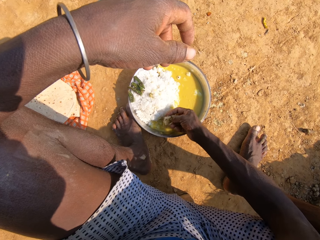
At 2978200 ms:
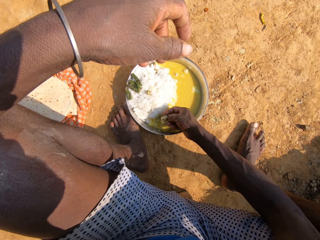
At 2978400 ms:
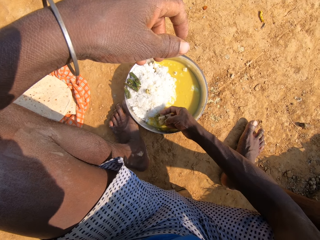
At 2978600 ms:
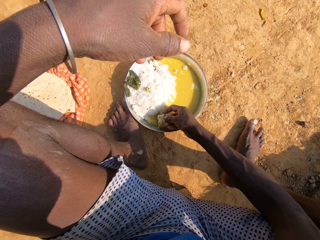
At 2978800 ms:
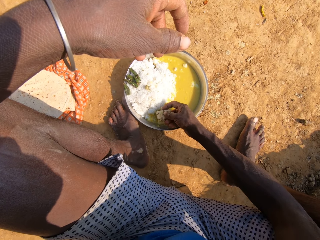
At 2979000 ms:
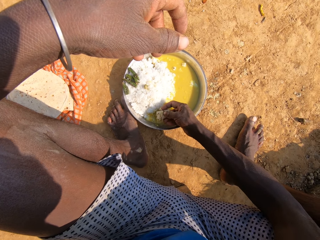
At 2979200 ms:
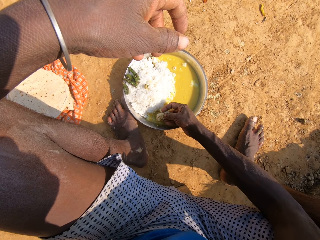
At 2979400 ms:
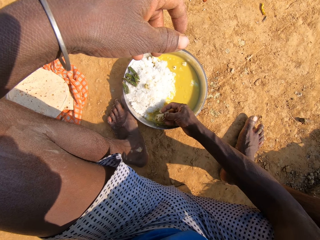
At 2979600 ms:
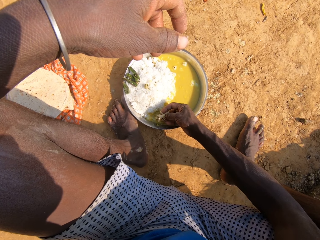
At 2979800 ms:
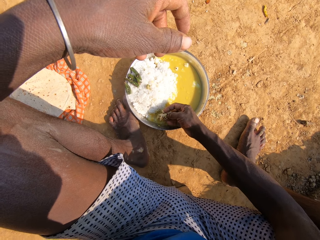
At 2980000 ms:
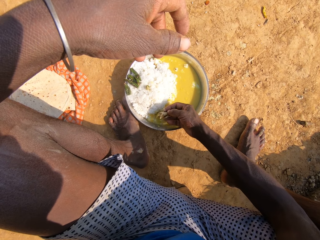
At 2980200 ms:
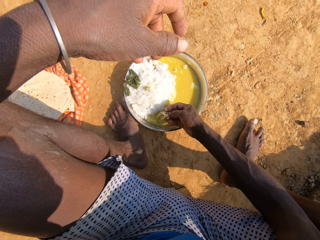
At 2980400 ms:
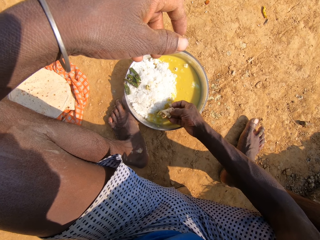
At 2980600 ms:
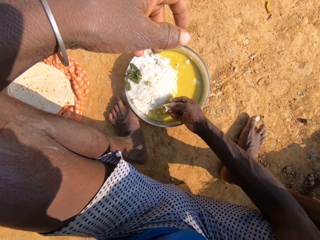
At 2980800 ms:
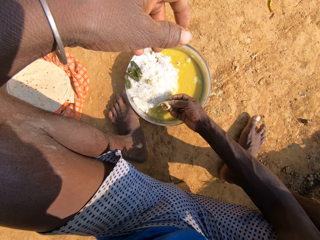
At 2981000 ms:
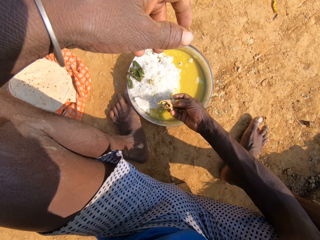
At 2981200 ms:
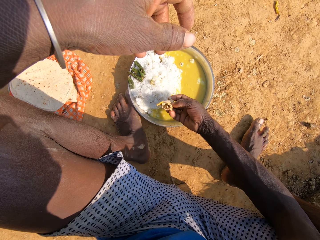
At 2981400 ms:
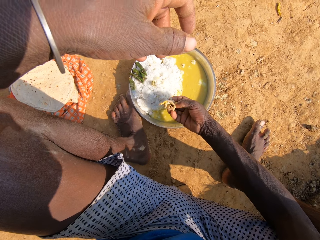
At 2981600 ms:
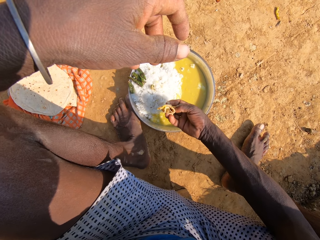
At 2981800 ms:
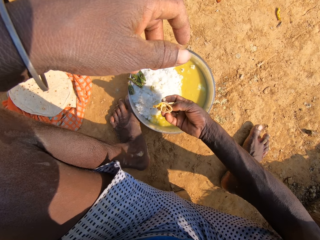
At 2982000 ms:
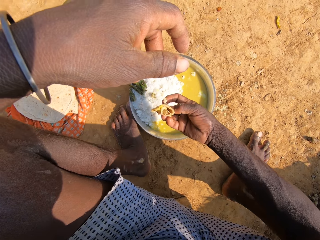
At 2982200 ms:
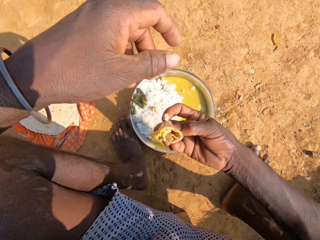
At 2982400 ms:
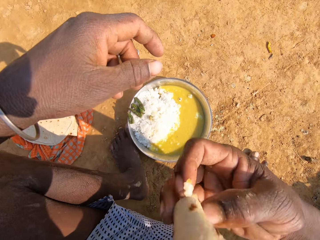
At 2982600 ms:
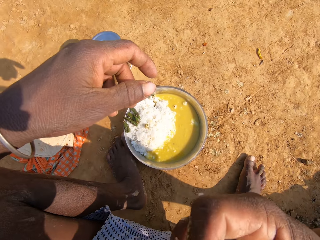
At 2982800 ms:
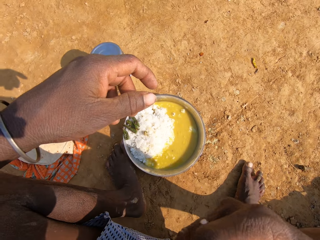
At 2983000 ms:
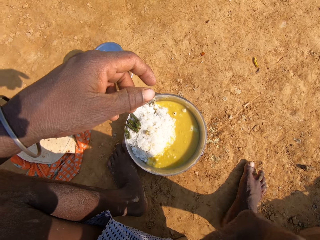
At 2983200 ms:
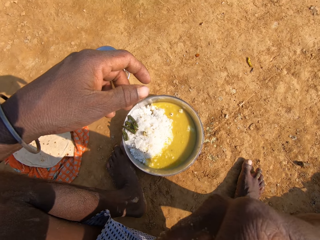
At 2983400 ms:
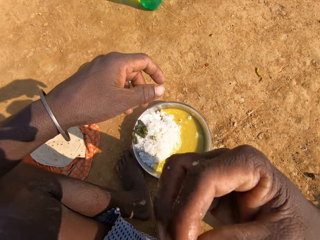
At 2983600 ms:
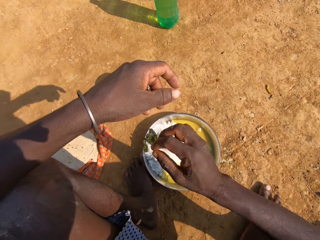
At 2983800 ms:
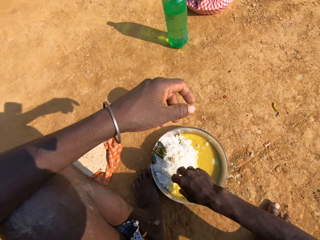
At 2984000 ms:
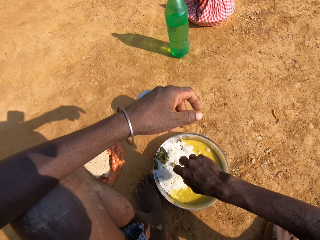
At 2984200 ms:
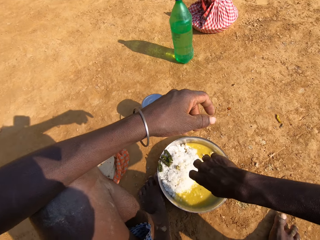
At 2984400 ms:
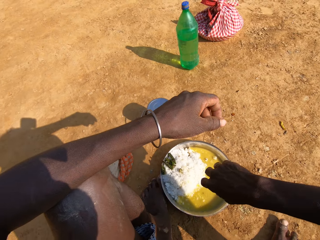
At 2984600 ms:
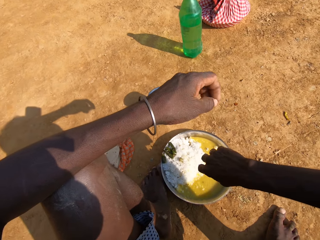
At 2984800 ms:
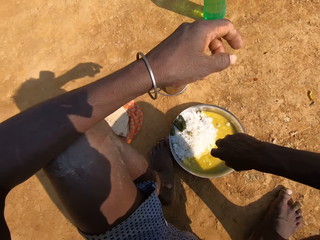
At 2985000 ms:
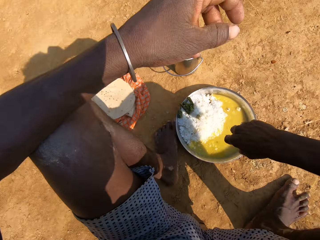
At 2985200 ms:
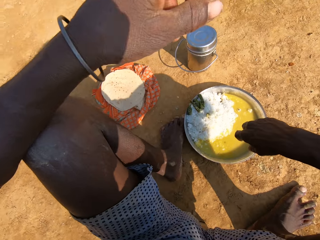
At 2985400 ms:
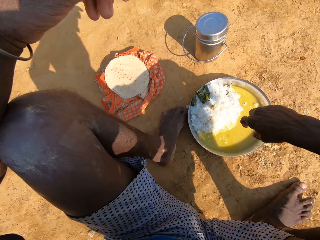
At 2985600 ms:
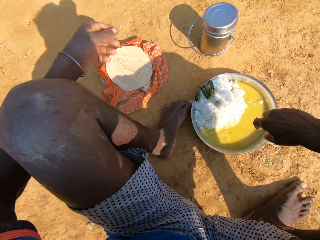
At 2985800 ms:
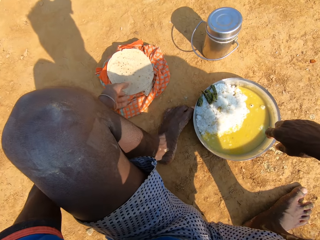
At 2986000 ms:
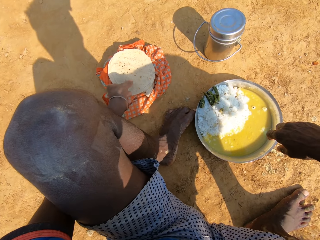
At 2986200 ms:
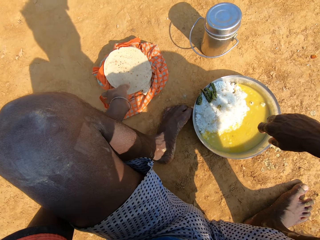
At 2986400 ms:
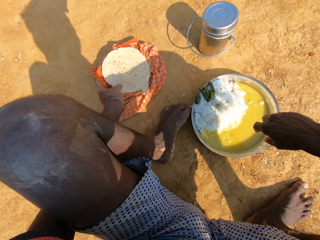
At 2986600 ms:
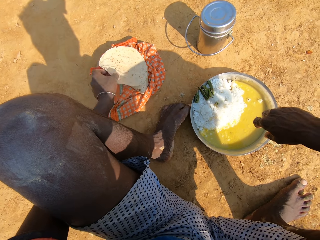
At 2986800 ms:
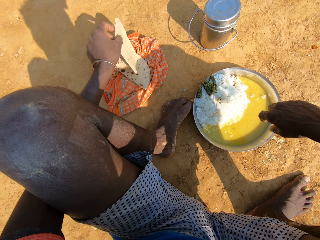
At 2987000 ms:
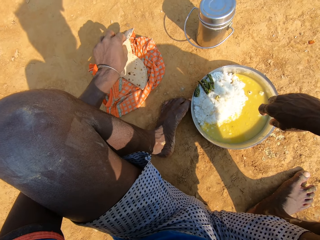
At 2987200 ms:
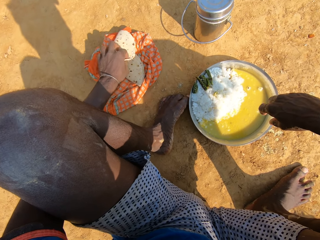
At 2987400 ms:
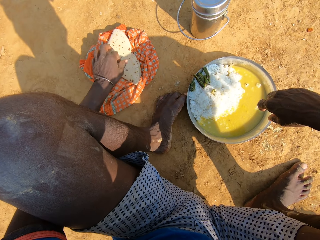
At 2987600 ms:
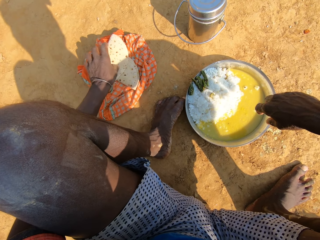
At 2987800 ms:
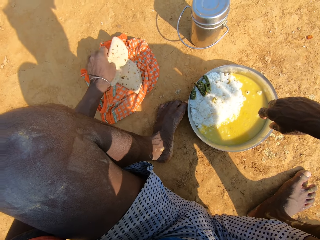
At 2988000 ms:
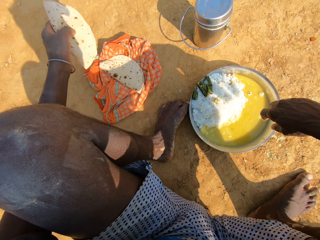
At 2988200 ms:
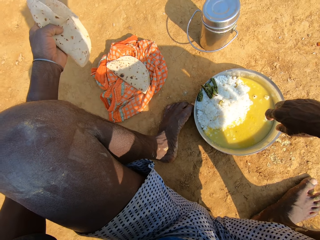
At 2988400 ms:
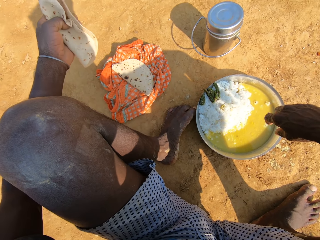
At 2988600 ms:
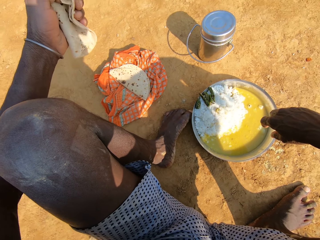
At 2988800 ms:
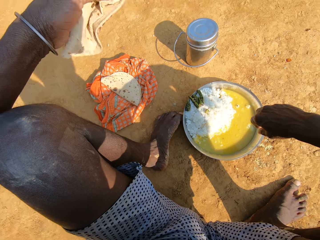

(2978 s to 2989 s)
The camera wearer scoops the food from the plate. They talk. They eat the roti. They talk. They look around. They pick up the roti on the scarf and fold the roti.

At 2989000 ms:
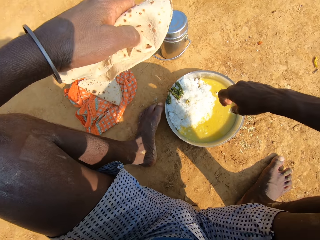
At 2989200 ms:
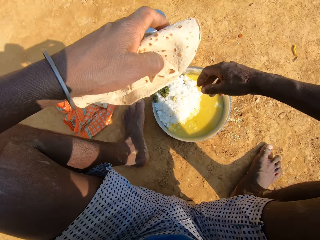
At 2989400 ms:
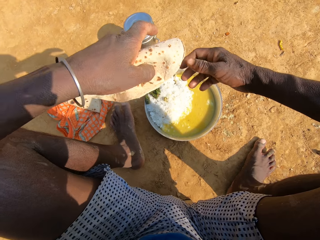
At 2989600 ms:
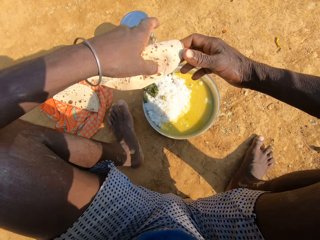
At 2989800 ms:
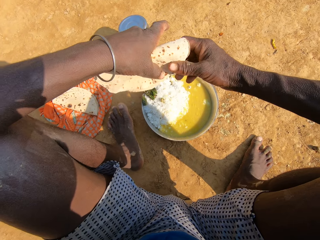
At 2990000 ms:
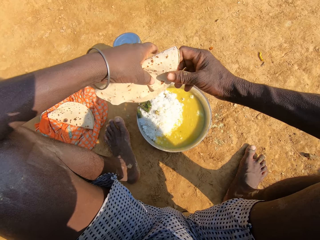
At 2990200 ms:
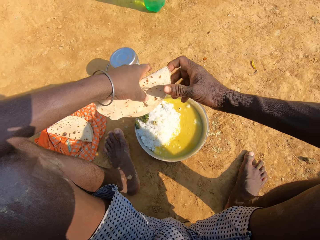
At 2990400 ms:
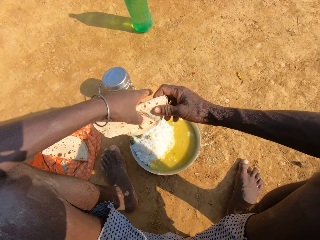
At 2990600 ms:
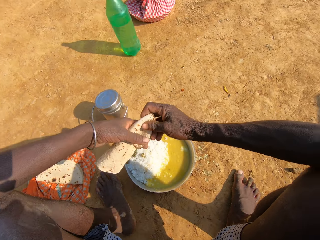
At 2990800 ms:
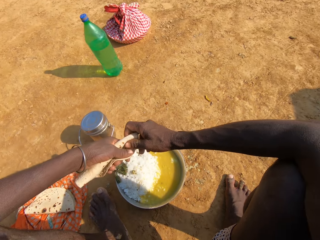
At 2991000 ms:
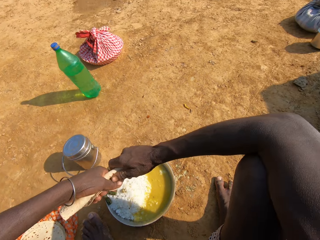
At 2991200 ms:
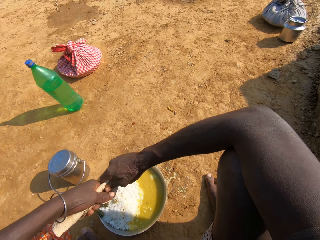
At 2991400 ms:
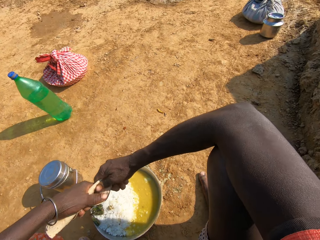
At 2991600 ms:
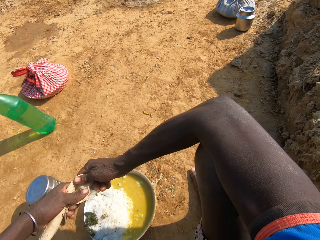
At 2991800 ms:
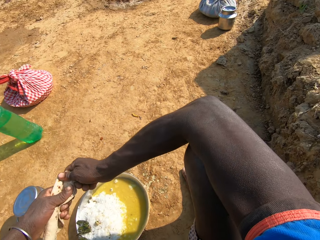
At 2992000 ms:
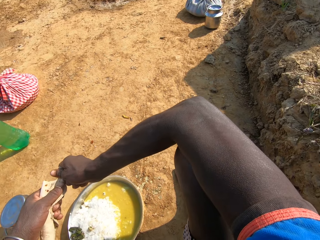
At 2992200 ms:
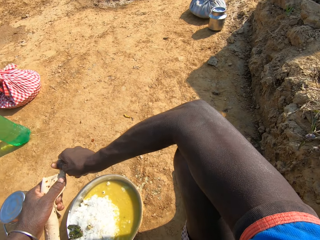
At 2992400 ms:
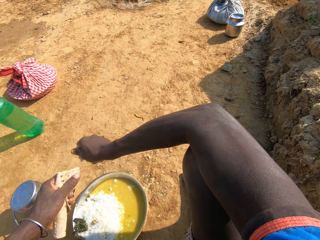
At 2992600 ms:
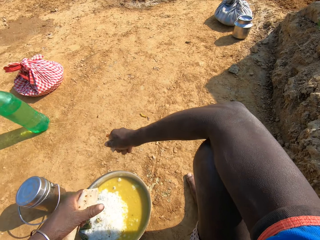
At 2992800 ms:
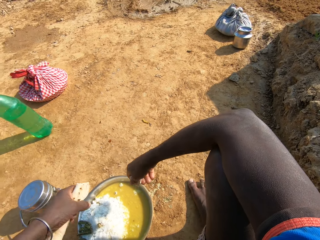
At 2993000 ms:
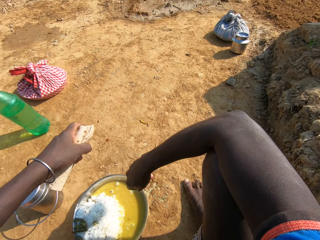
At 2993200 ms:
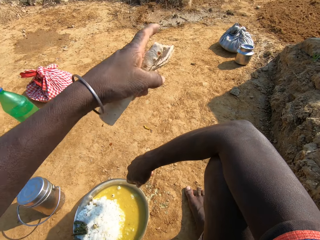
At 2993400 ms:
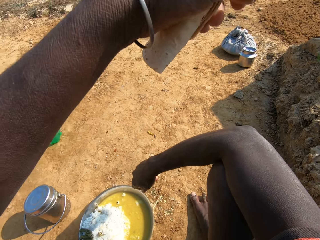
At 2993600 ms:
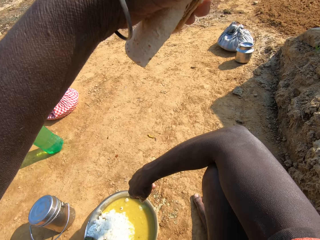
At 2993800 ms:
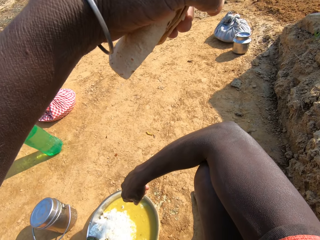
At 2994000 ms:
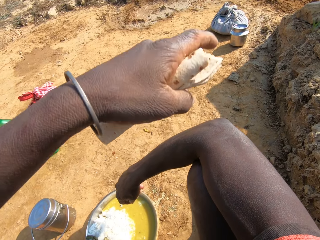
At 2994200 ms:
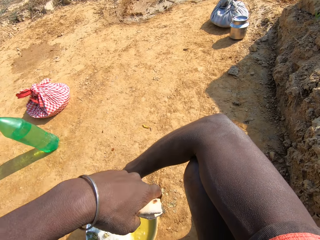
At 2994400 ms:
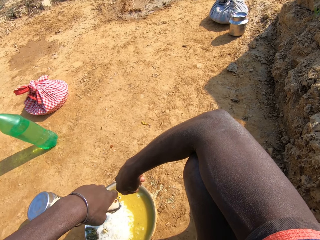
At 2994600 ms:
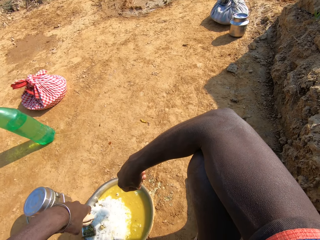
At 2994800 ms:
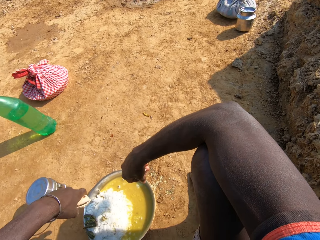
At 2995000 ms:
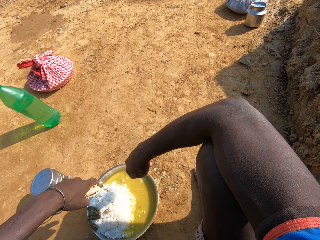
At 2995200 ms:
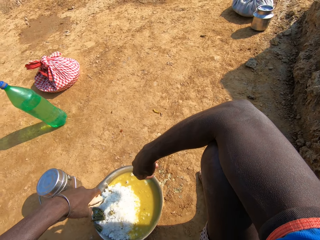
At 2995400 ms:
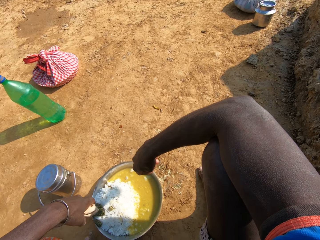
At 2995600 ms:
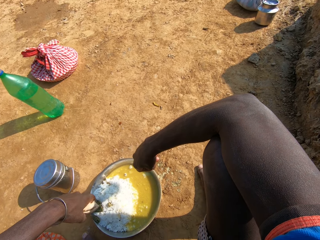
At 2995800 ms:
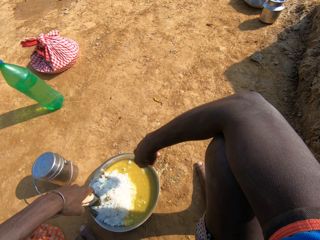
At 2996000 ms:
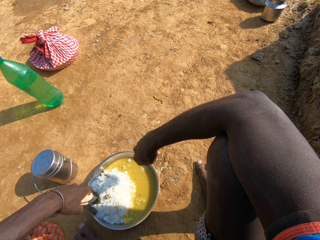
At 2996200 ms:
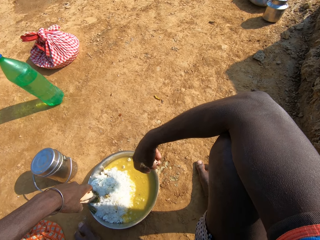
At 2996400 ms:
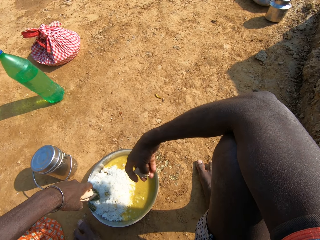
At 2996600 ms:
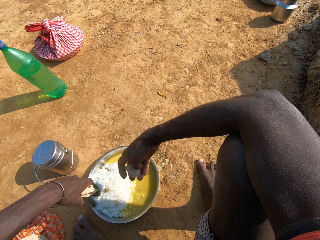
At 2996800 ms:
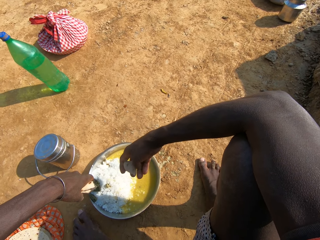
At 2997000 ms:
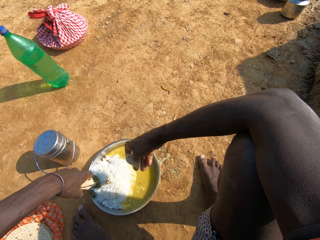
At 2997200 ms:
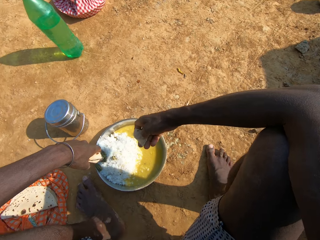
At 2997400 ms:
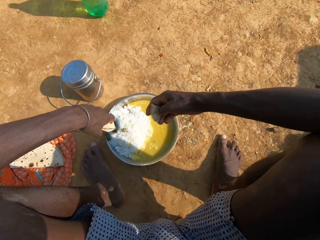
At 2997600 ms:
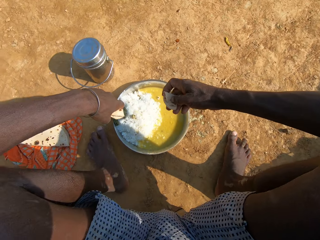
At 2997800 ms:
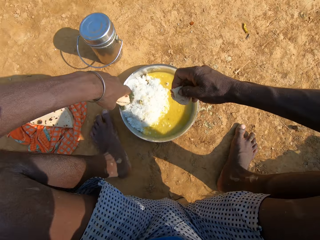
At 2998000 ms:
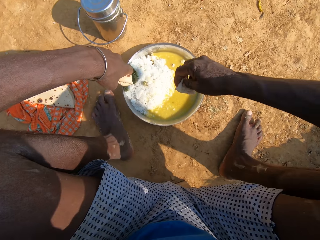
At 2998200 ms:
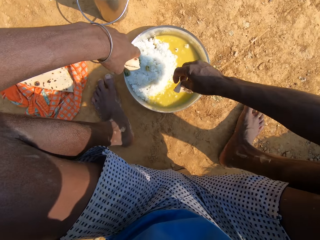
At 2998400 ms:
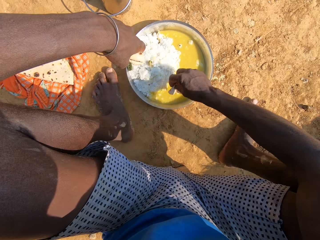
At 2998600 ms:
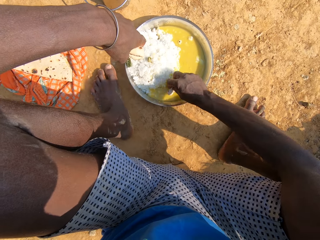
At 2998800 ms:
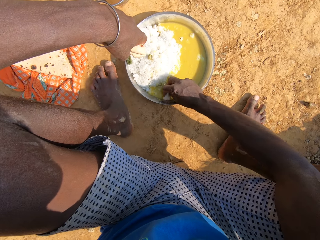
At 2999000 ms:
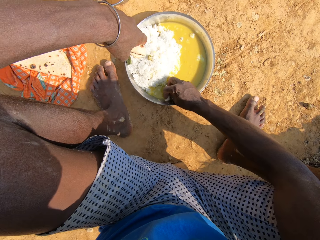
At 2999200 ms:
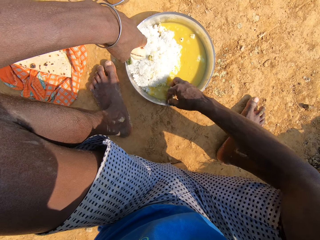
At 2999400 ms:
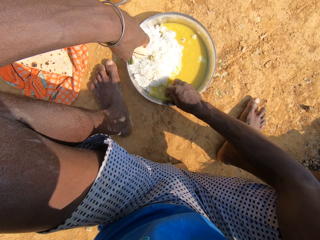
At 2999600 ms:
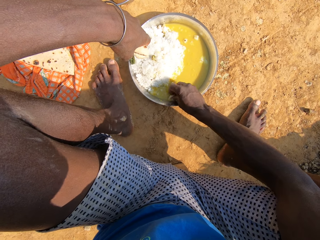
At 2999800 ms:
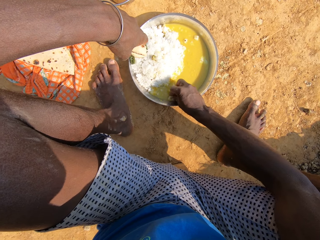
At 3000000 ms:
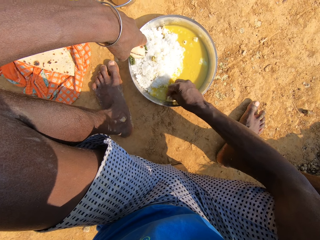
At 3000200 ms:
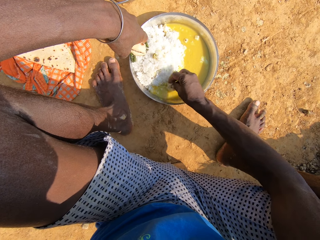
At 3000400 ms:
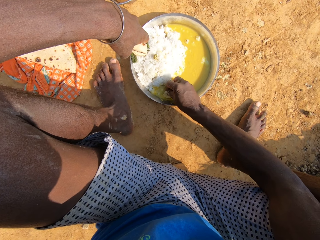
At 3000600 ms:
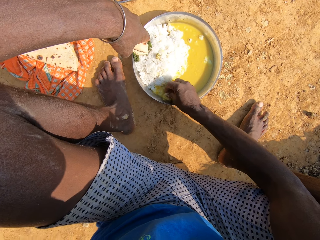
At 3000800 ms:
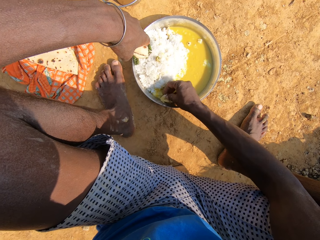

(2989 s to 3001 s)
The camera wearer holds the roti. They talk. They cut the roti. They converse with a person. They point the left hand. They move hands. They converse with the person. They dip the roti in the vegetable curry. They talk and scoop food from the plate.
